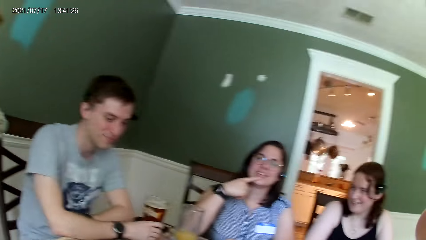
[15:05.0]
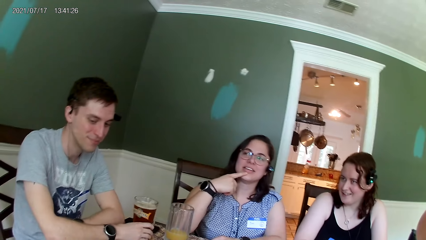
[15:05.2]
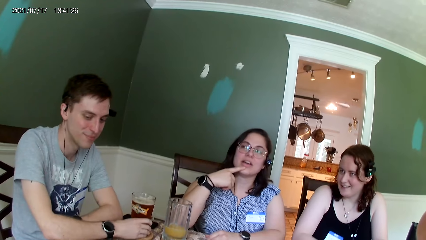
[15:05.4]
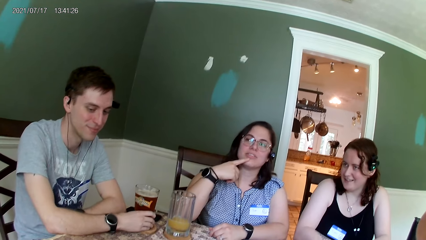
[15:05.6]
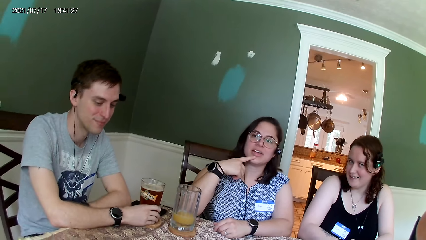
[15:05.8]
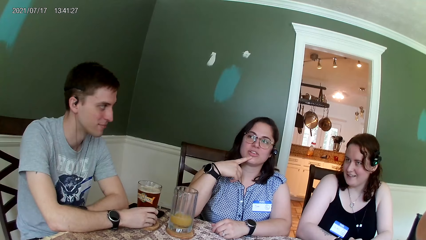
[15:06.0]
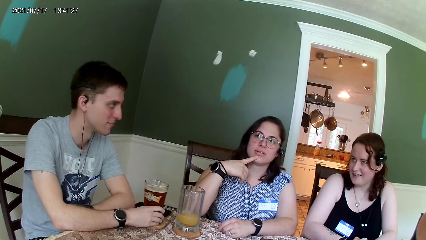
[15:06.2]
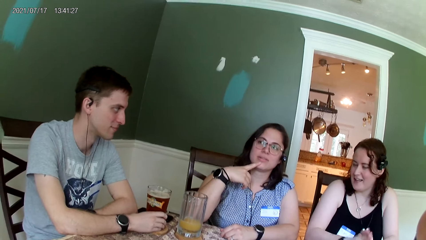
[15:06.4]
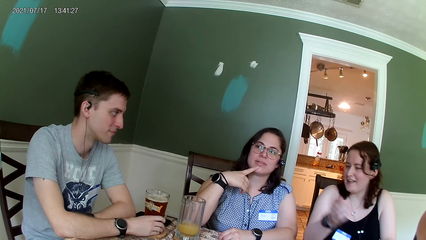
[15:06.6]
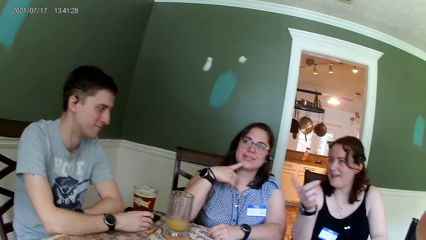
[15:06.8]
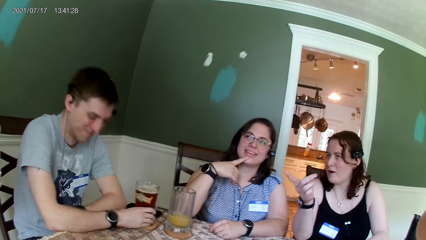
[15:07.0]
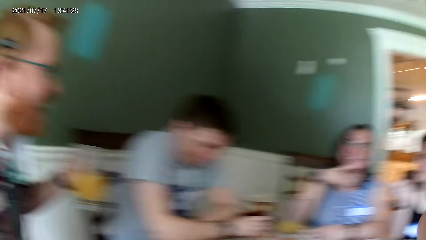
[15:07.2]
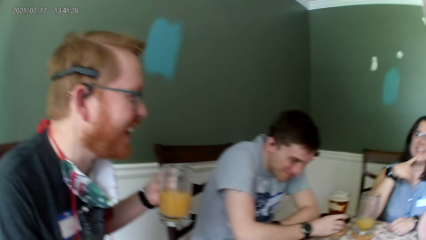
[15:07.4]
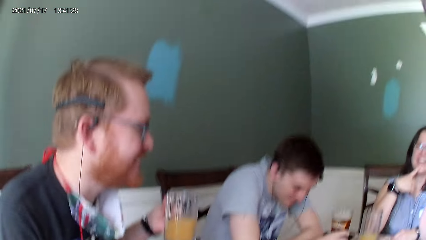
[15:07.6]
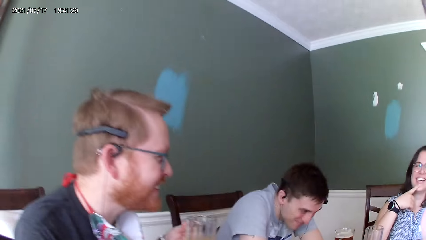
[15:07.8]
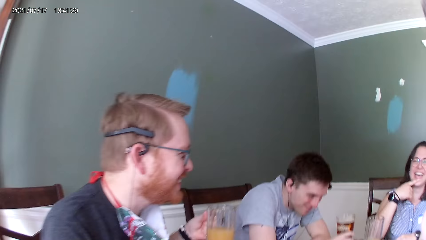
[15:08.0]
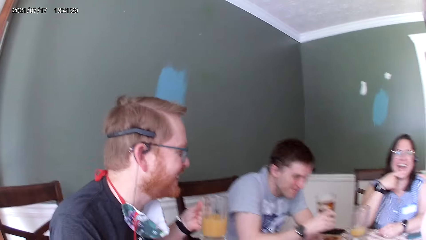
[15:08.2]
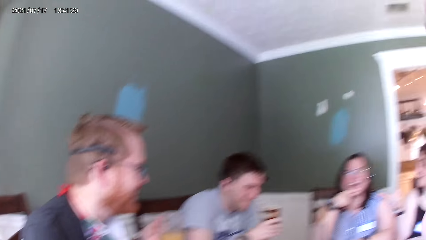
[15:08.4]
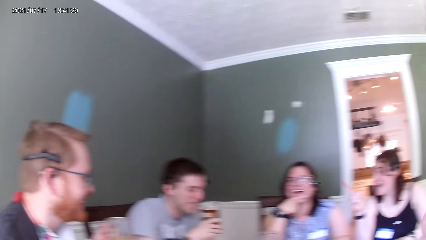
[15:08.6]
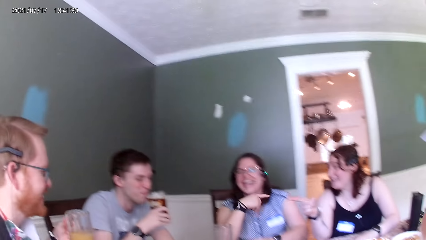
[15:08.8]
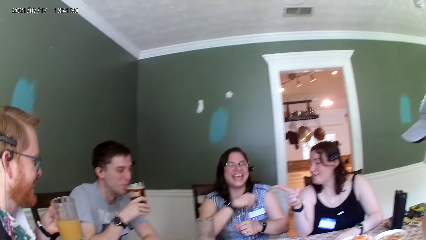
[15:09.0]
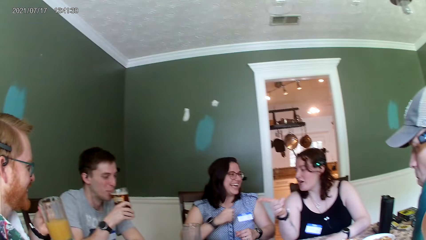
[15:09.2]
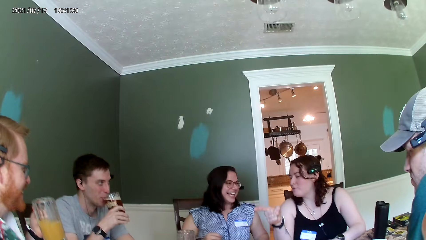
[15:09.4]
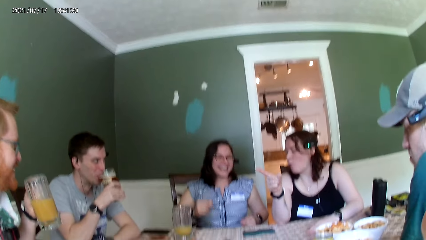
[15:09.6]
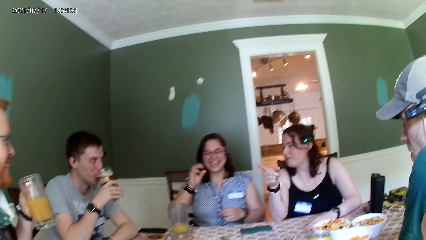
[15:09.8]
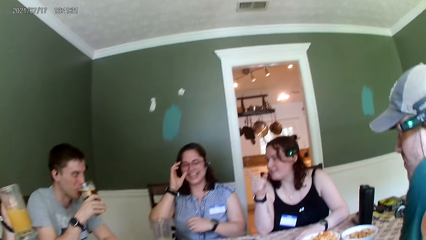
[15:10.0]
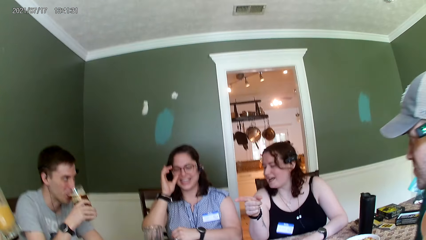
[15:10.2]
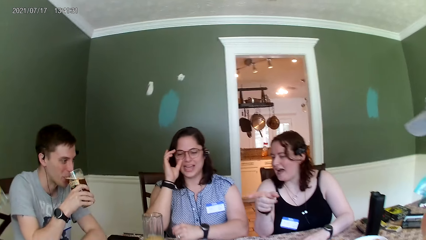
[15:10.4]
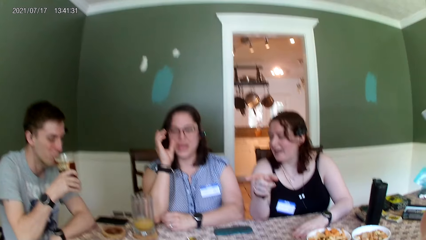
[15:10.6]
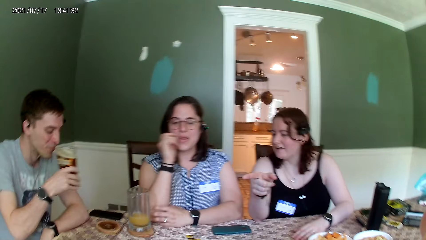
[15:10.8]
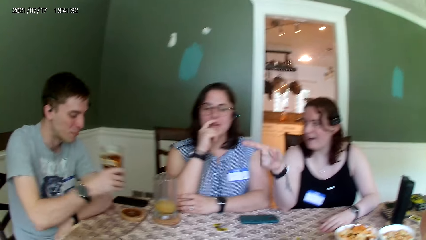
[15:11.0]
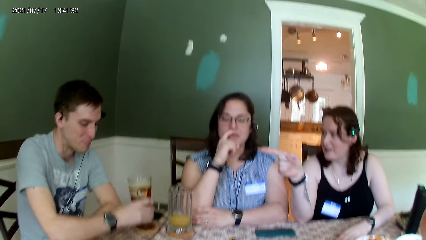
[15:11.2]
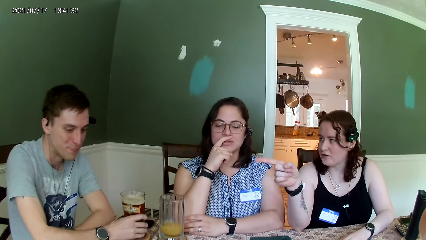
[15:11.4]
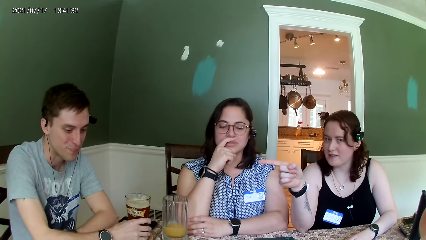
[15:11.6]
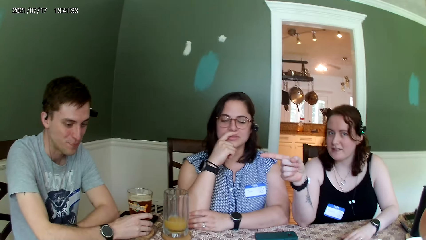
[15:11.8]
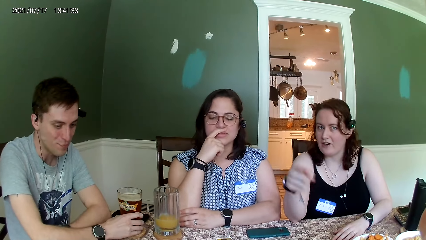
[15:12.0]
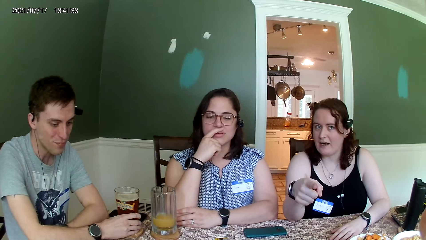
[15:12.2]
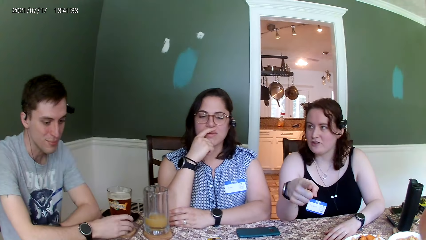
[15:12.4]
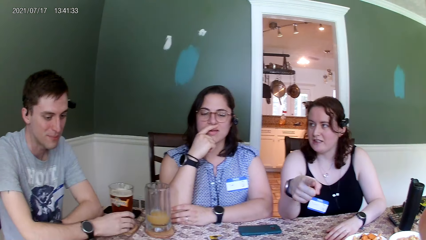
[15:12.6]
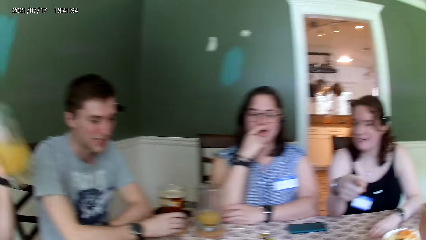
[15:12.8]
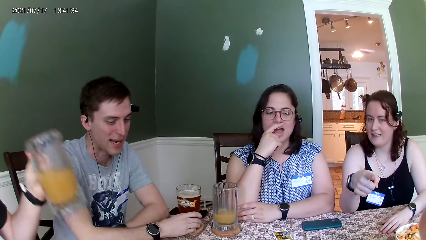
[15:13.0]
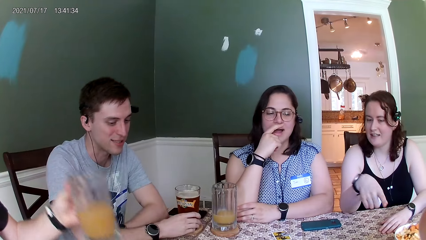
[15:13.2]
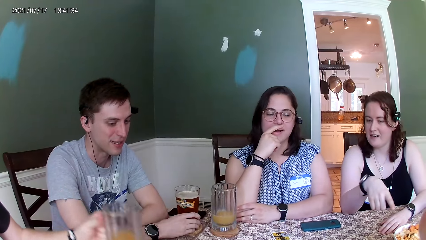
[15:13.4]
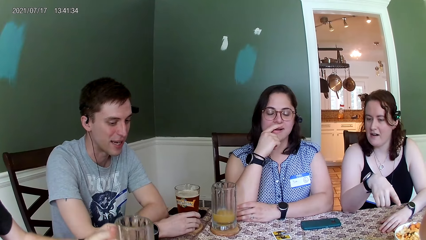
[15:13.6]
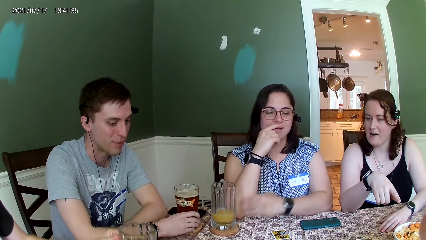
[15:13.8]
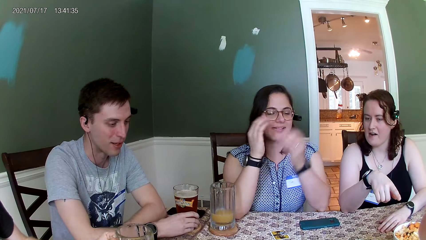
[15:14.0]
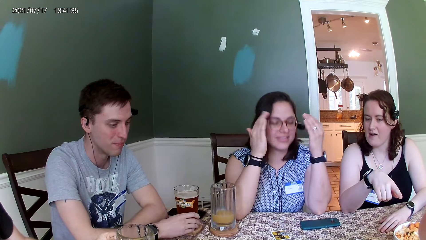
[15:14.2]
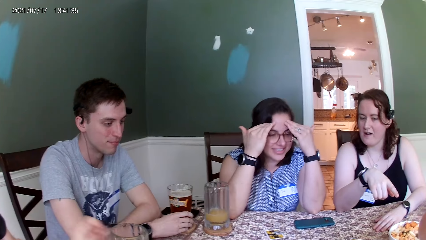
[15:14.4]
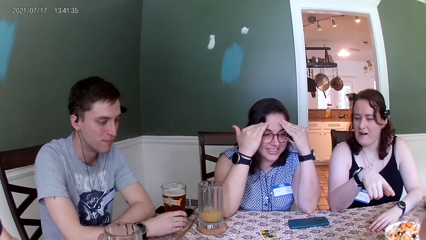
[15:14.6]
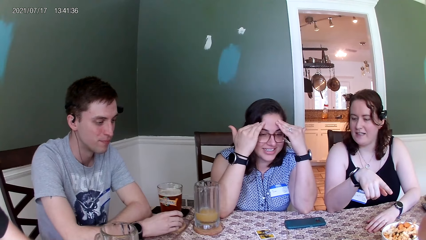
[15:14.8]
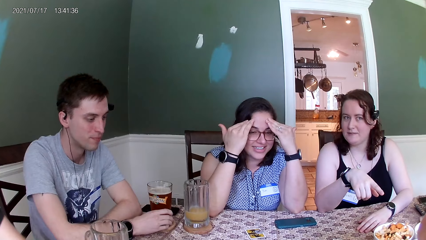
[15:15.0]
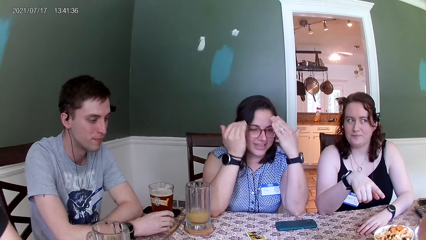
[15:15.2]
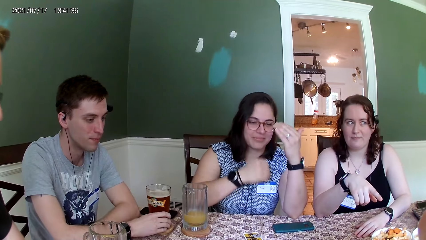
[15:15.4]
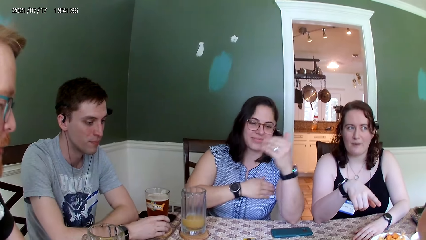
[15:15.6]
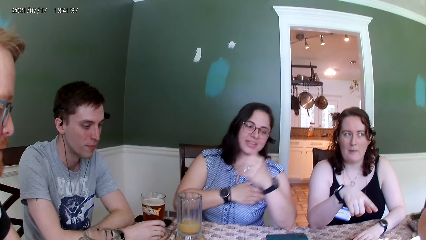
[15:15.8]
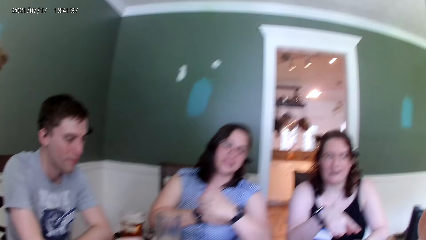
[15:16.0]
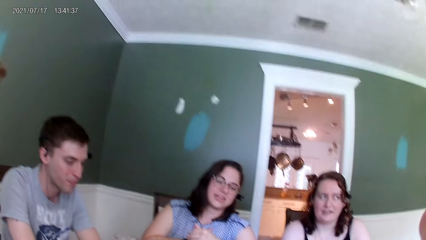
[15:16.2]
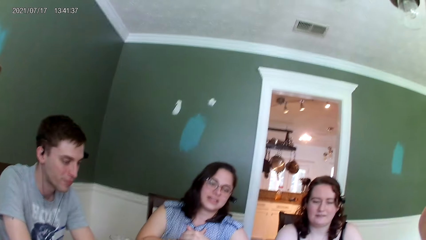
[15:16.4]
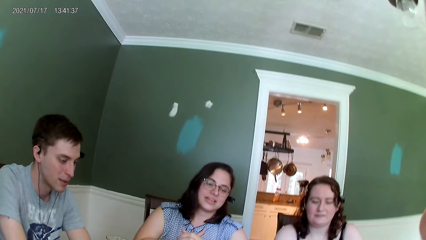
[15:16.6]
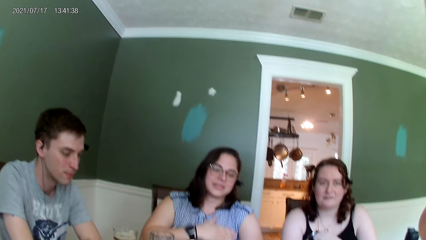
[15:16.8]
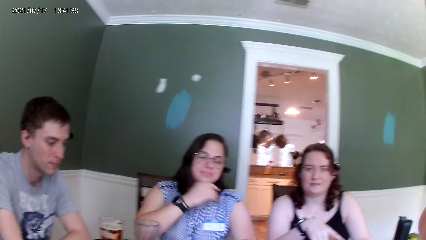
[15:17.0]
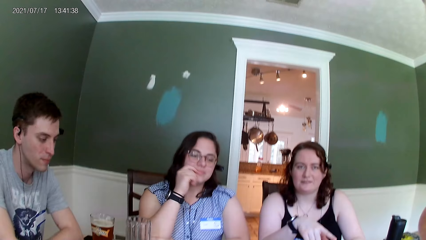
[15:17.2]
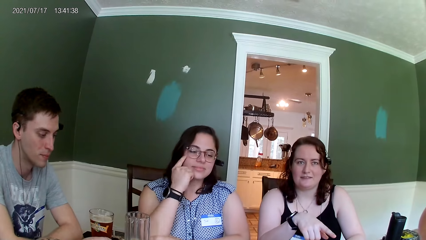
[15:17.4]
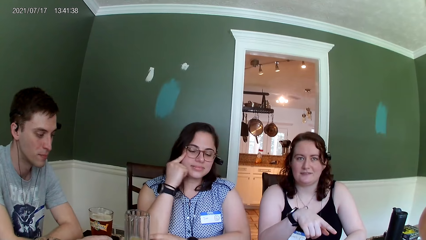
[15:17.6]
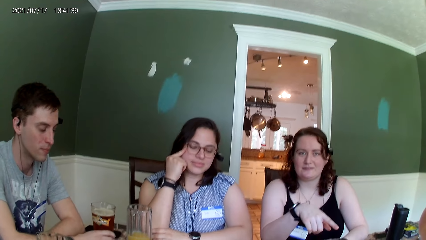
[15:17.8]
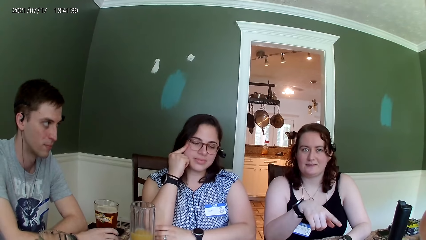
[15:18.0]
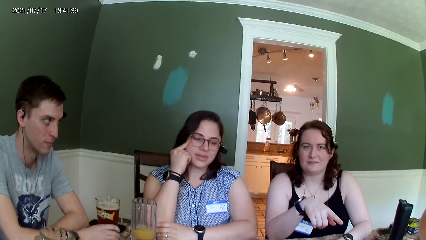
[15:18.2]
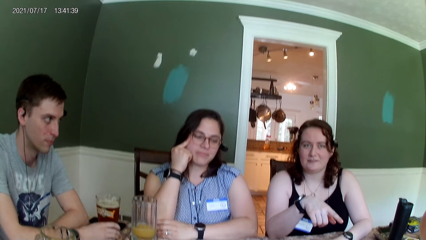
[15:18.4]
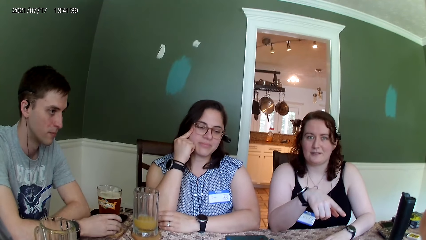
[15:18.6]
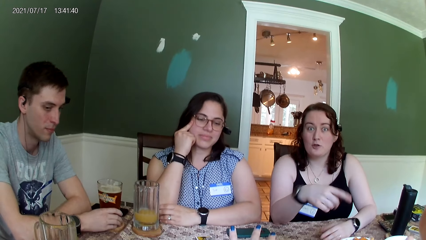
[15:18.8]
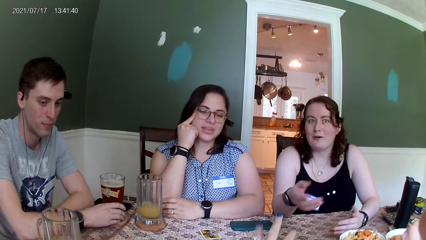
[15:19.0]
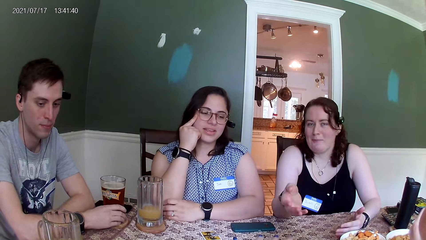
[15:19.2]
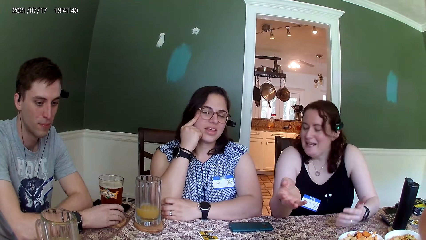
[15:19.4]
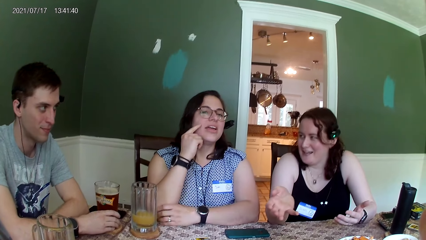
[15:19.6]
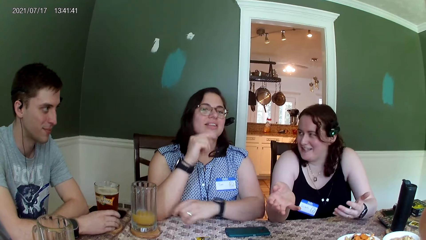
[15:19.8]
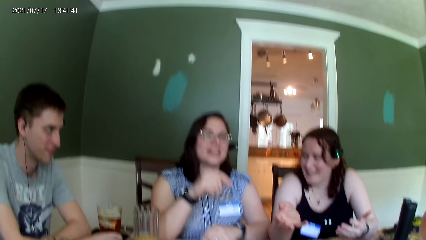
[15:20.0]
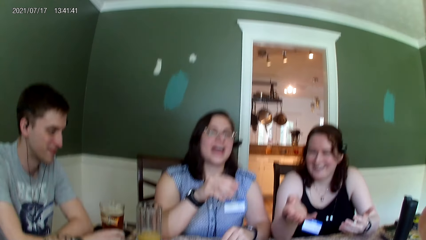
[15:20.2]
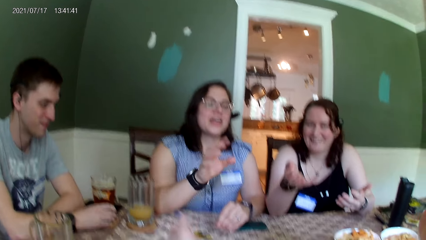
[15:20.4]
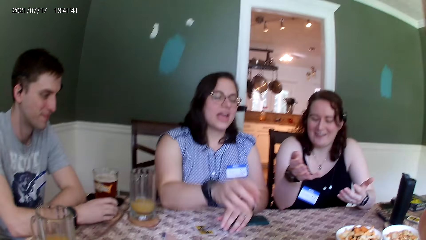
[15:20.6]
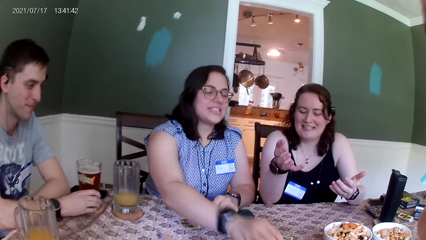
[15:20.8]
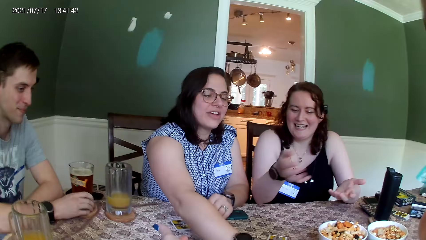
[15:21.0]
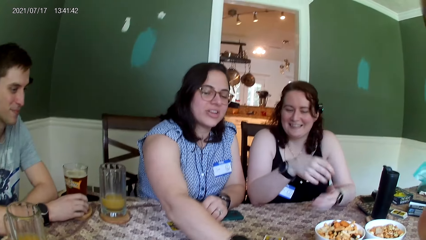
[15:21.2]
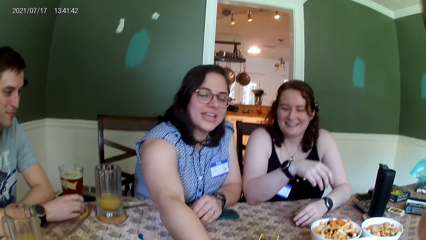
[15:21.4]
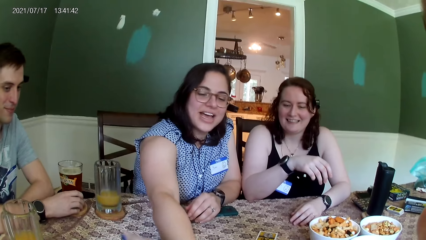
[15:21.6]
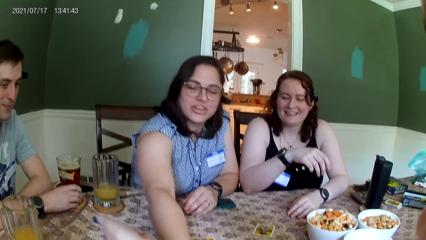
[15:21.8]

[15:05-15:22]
A man picks a glass cup from the table with his right hand. The man drinks from the glass cup in his right hand. A woman touches her glasses with her right hand. The man places the glass cup in his right hand on the coaster on the table. Another man places the glass cup in his left hand on the table. The woman touches the tag on her cloth with her right hand. The camera wearer converses with the group of people at the table.
